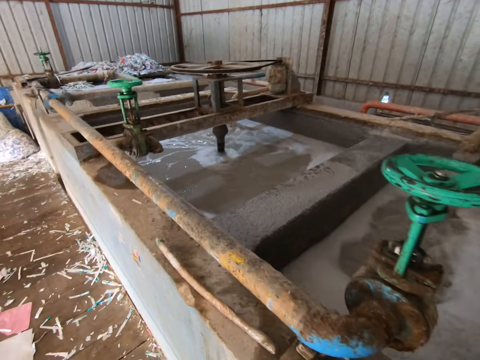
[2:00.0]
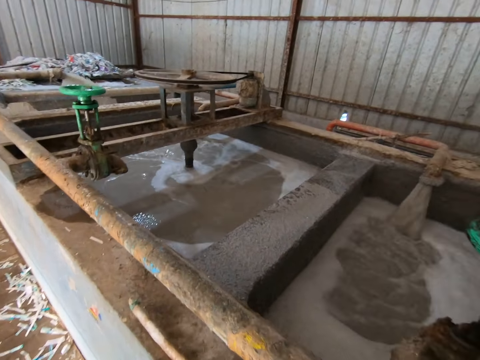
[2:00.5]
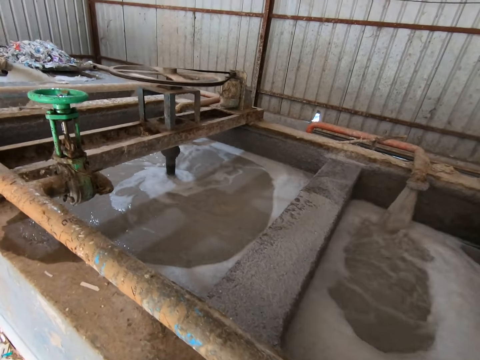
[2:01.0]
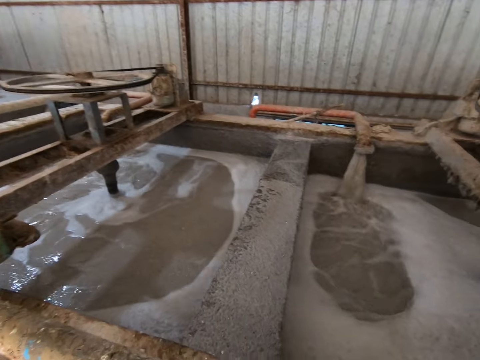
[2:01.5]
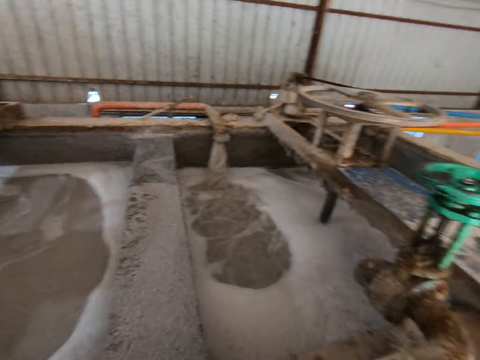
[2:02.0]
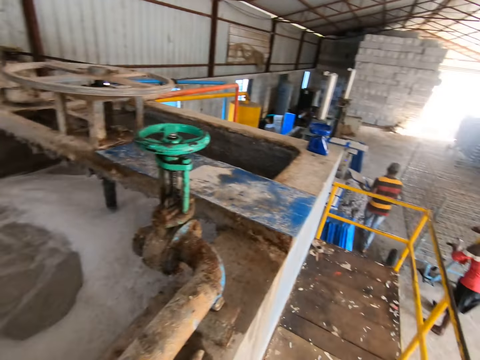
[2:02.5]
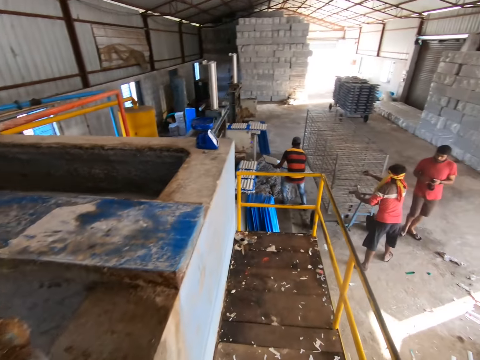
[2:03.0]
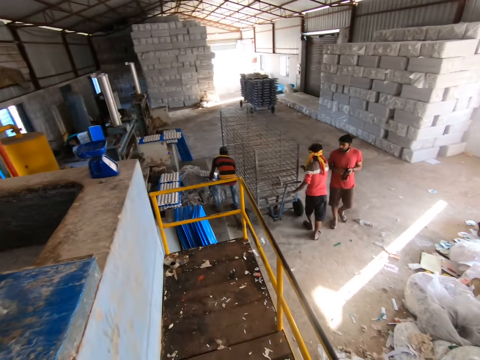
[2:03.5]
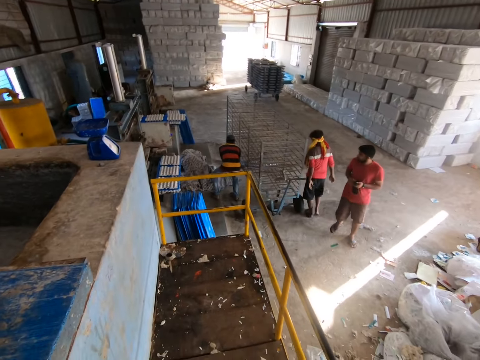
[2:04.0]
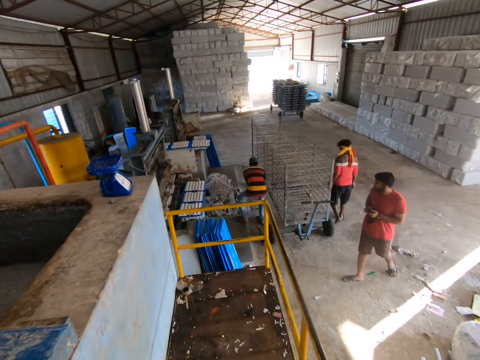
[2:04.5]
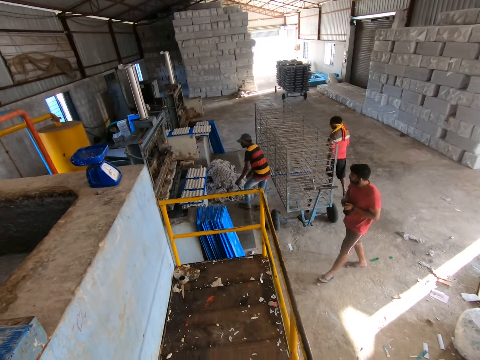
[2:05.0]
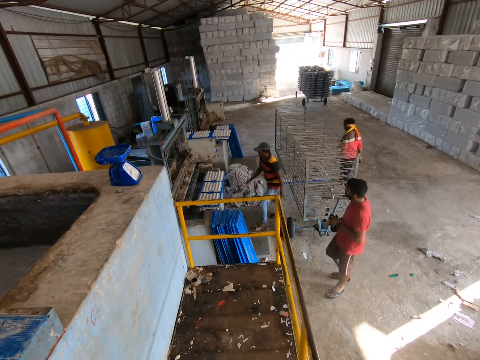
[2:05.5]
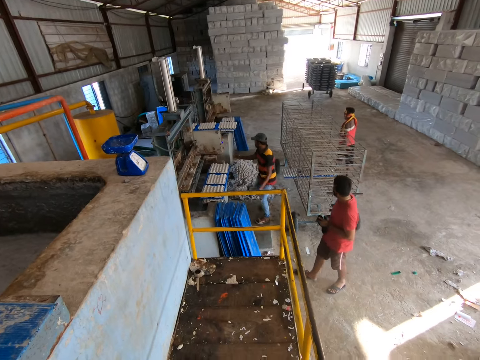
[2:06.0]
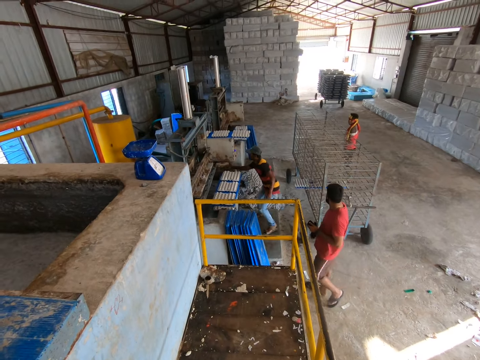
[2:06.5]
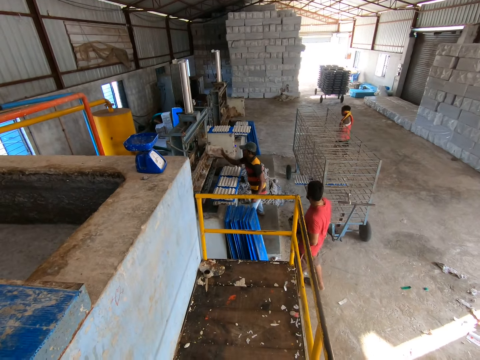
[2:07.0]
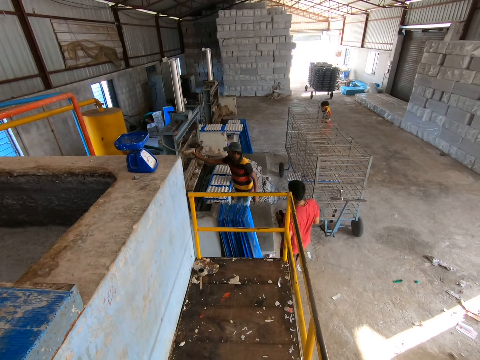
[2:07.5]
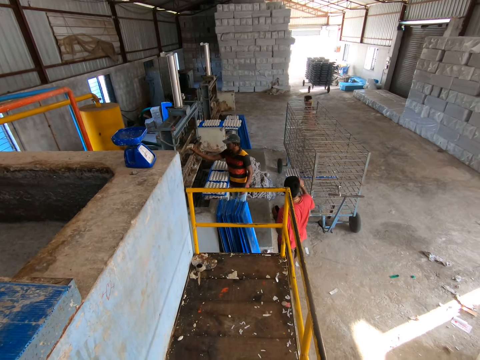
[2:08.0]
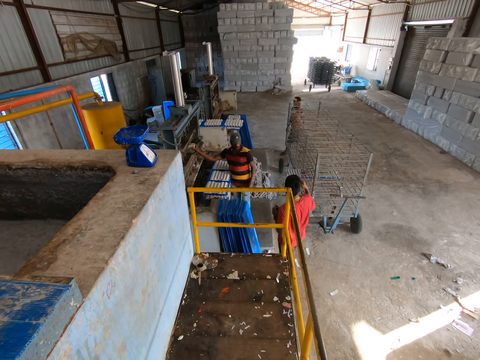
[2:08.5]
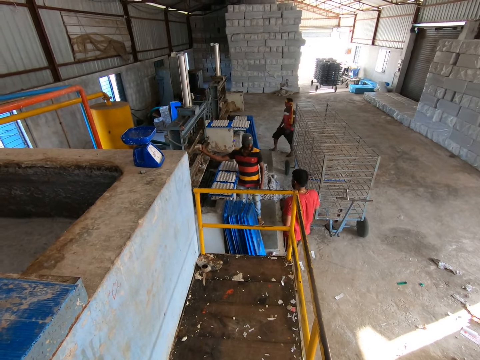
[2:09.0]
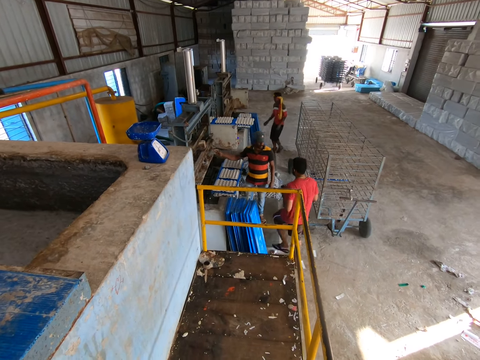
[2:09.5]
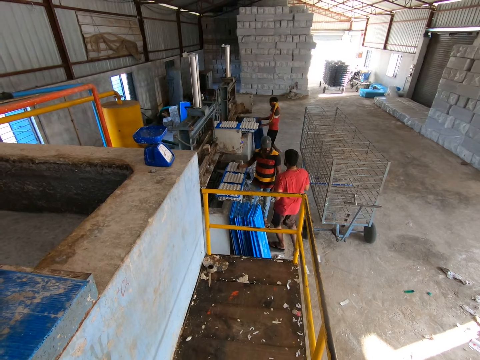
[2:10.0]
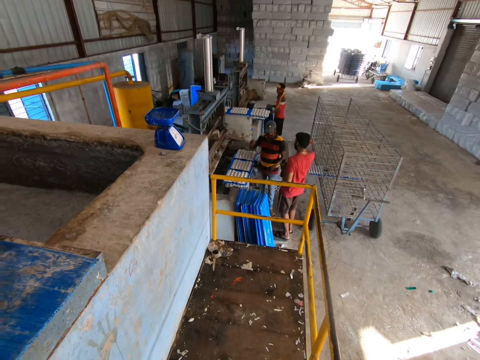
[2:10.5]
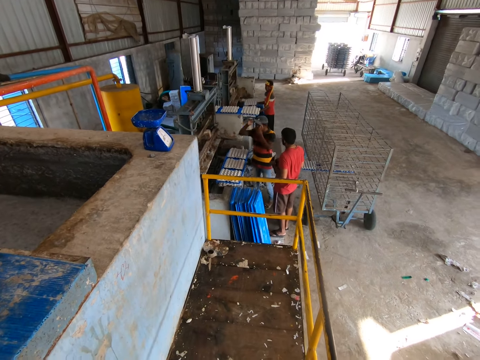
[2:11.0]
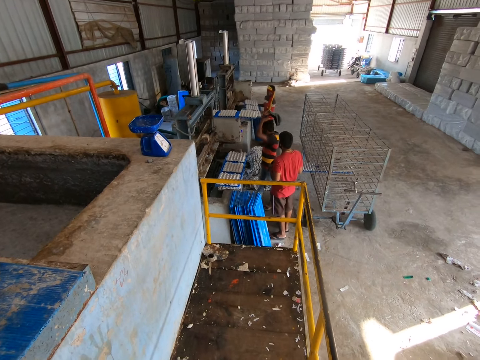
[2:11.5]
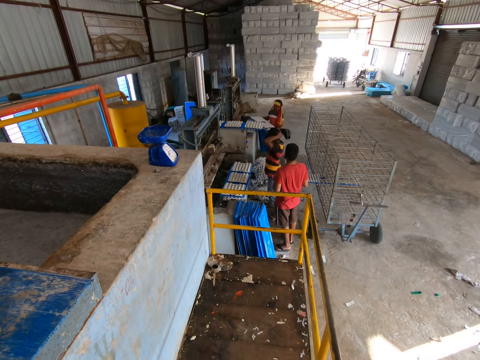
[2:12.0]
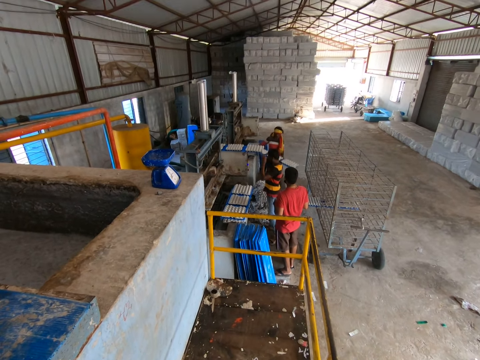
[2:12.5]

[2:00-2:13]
The camera wearer walks about on the platform. A man holds a trolley on the factory floor with both hands. Another man walks towards the camera wearer. A third man places the plastic board in the trolley on the factory floor with both hands. The first man walks away from the trolley. The third man picks a paper crate from a table with his right hand and puts the paper crate in his right hand into a crate making machine. The second man converses with the third man. The first man picks up a plastic board from a table with both hands. The third man rubs his head with his left hand and takes off a hat on his head with his right hand.

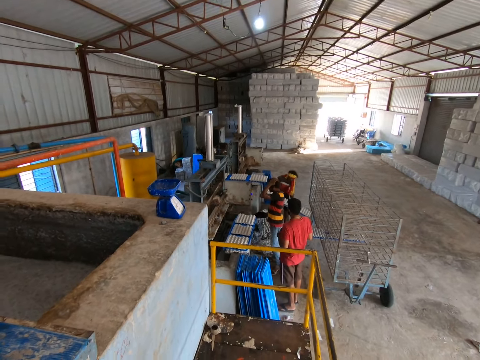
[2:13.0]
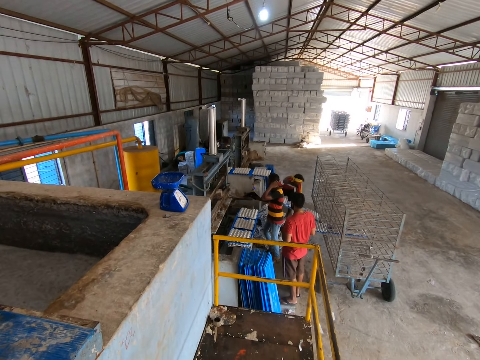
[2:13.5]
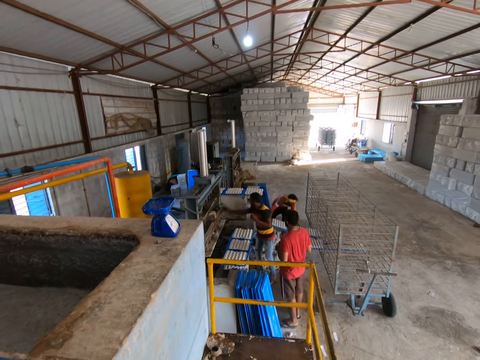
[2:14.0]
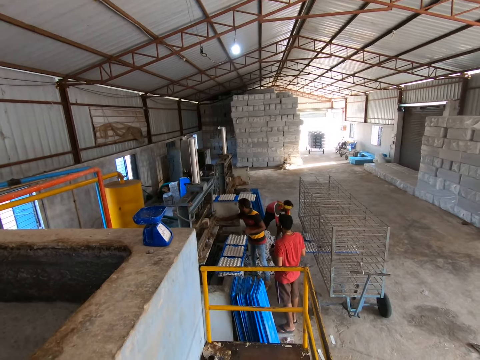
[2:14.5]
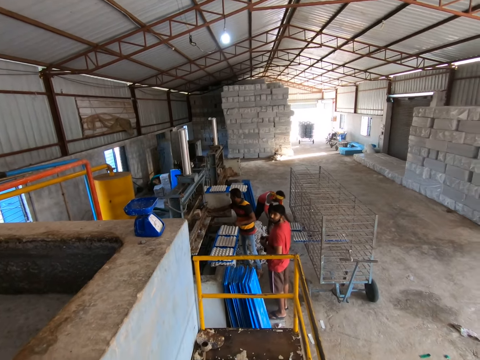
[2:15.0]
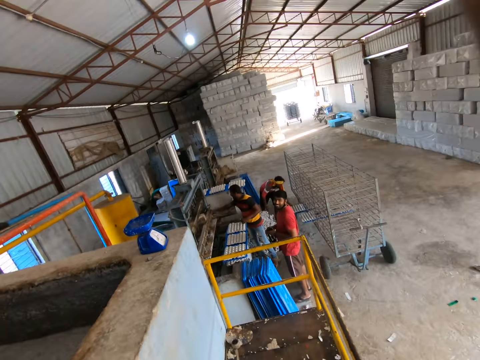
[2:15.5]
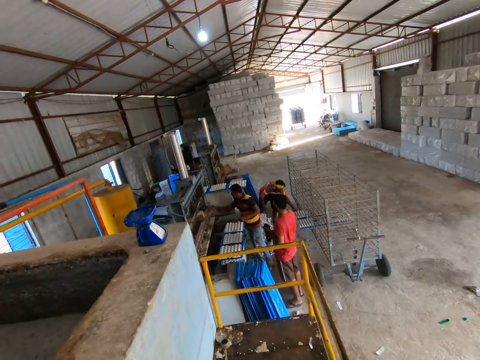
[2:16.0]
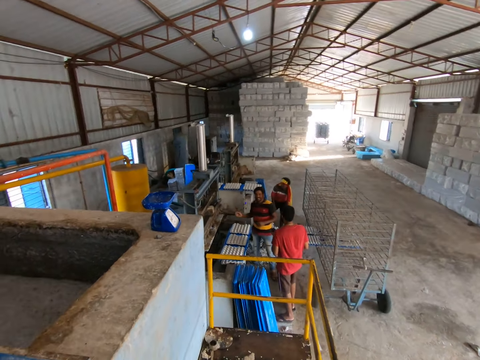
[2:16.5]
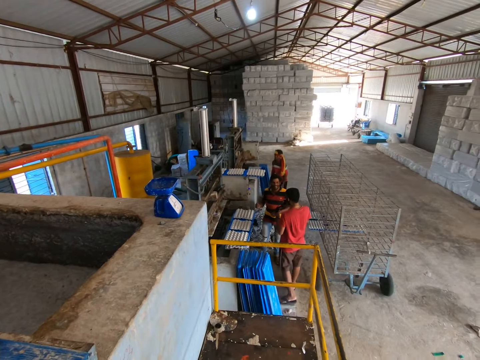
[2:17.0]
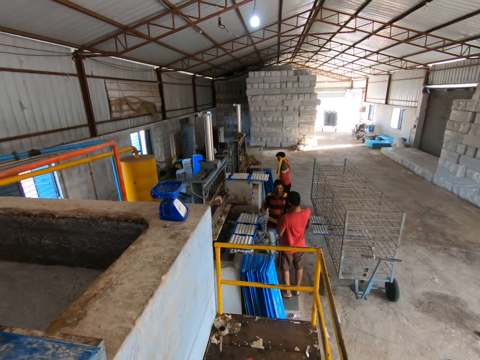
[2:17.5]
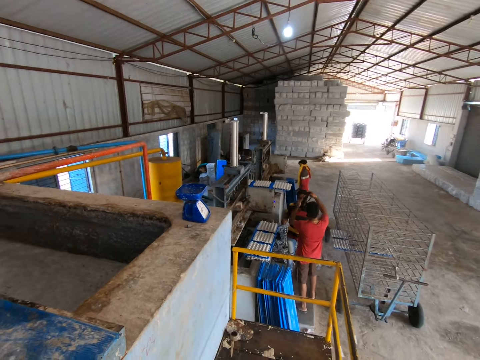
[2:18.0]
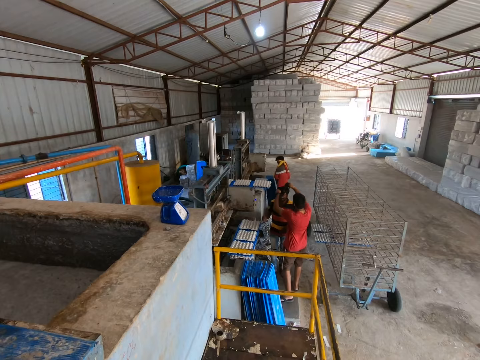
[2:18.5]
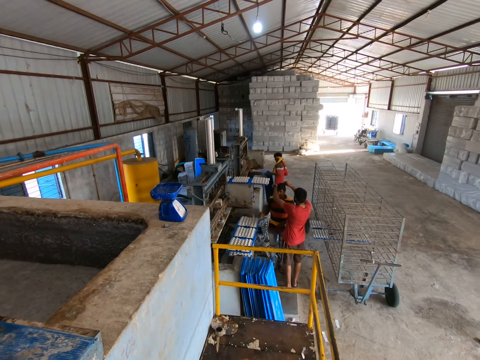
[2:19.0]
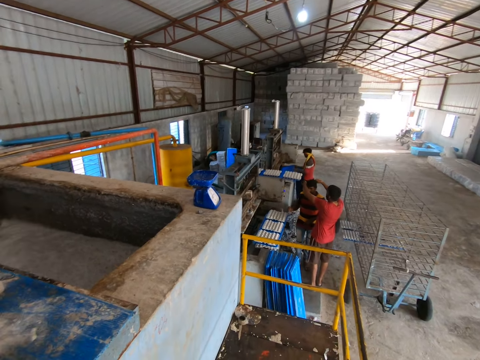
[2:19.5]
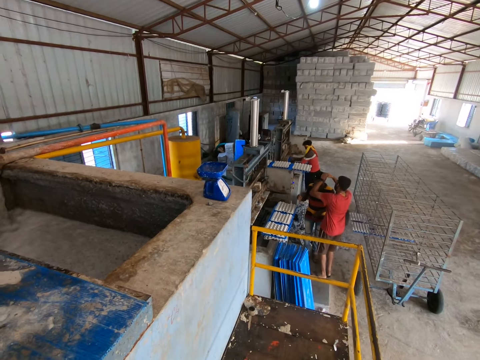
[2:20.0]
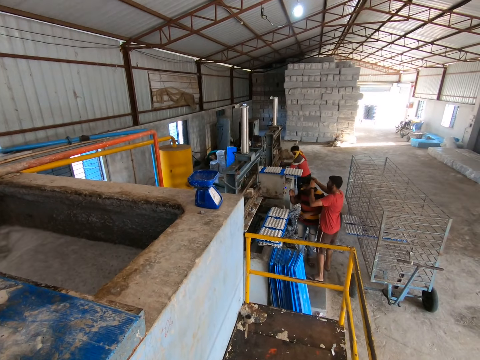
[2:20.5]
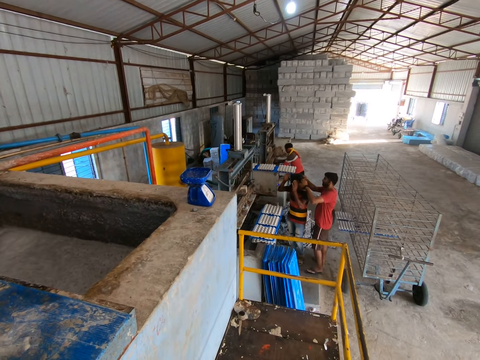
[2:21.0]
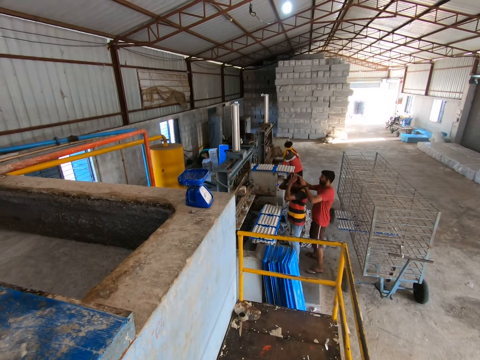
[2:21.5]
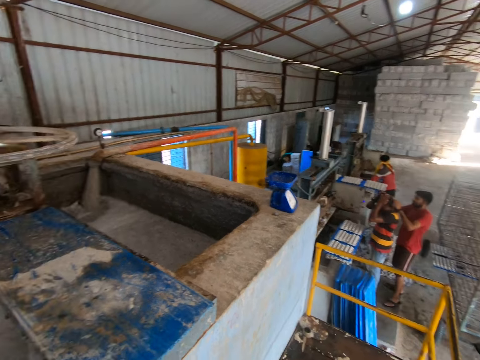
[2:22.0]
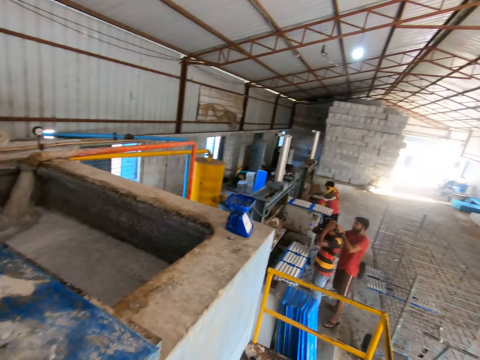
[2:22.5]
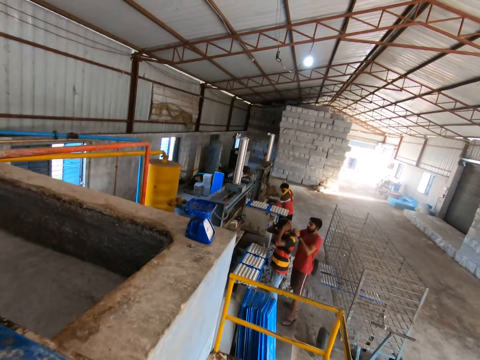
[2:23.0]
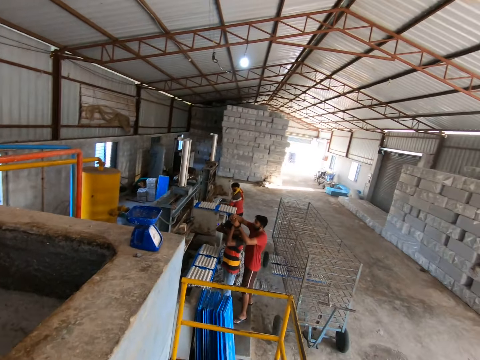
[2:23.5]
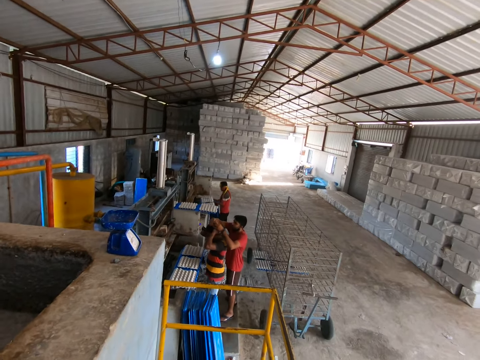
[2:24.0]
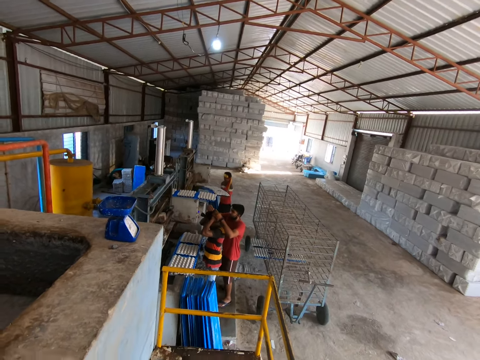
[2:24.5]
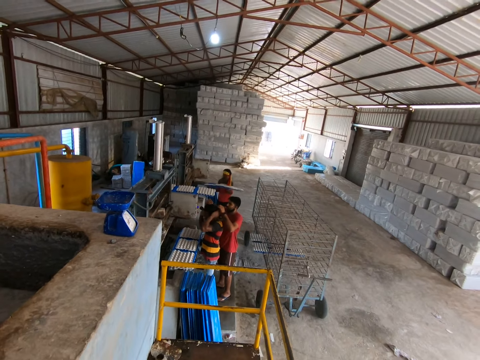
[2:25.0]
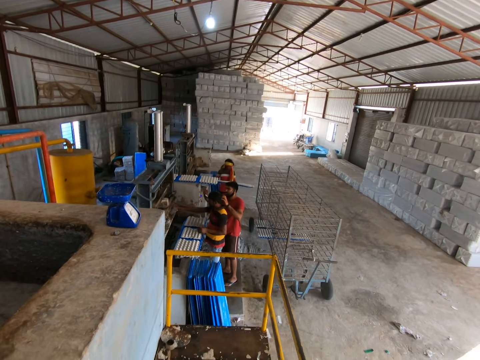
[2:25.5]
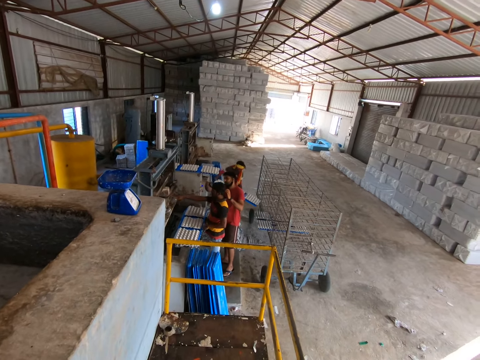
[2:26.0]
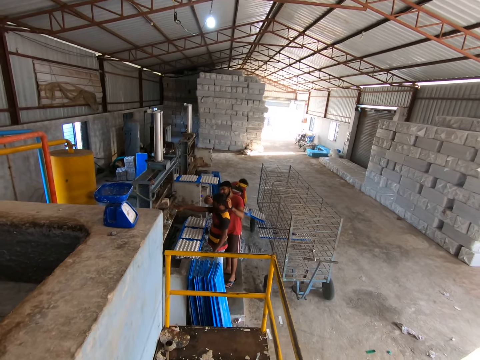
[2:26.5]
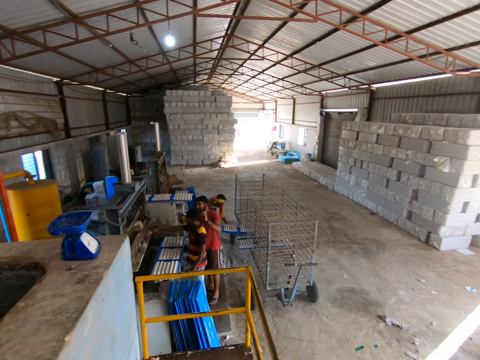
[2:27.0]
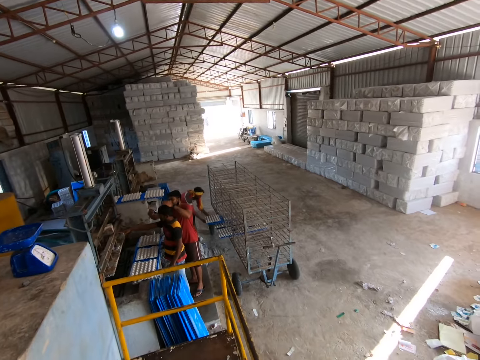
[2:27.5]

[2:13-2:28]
A man places the plastic board in both hands into the trolley on the factory floor. The camera wearer converses with another man. A third man places the hat in his right hand next to the crate making machine. The camera wearer moves his hand up. He touches his head with his right hand. He moves his hand down. He looks around. The second man wears a camera on the head of the third man with both hands. The first man picks up a plastic board from a crate making machine with both hands. The first man places the plastic board in both hands into the trolley on the factory floor.
